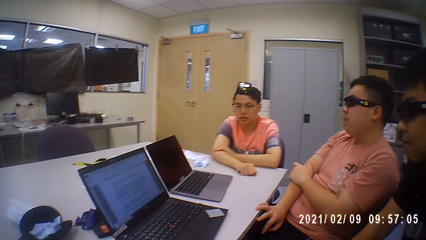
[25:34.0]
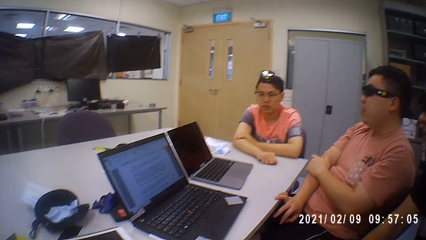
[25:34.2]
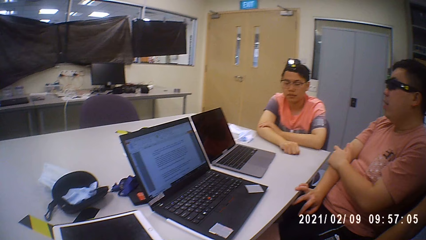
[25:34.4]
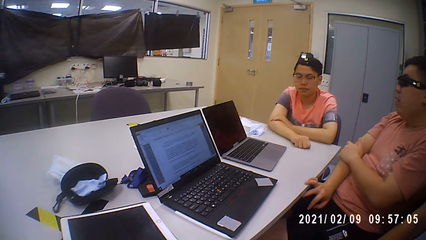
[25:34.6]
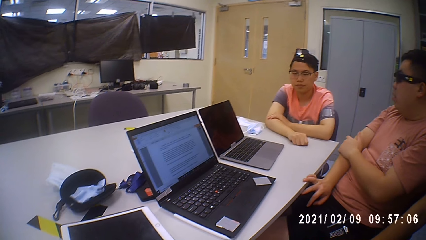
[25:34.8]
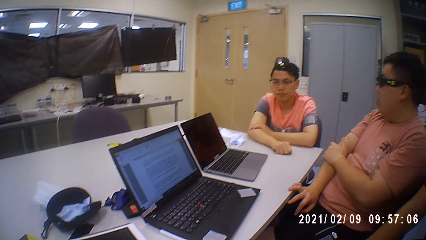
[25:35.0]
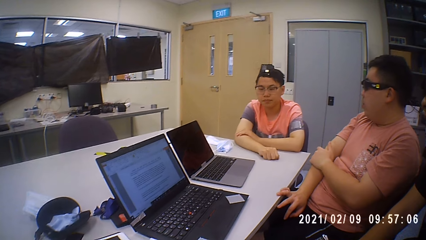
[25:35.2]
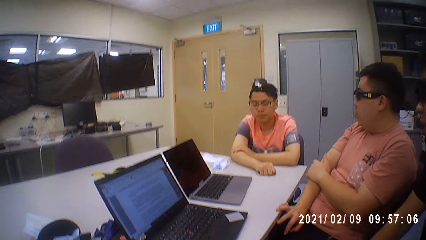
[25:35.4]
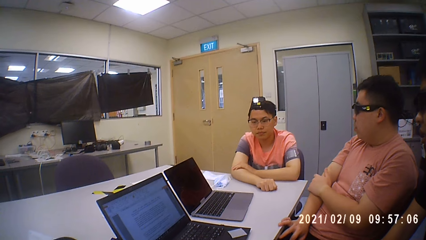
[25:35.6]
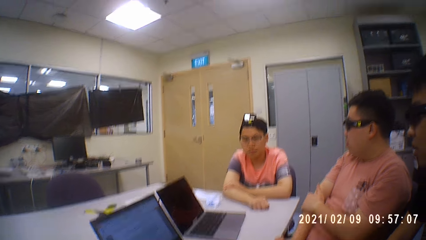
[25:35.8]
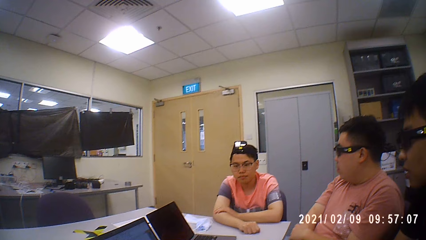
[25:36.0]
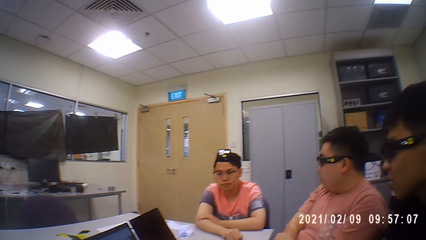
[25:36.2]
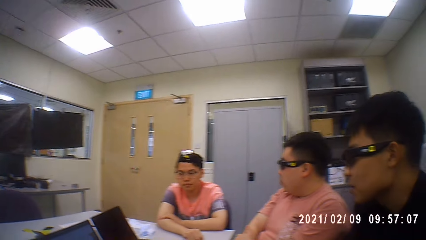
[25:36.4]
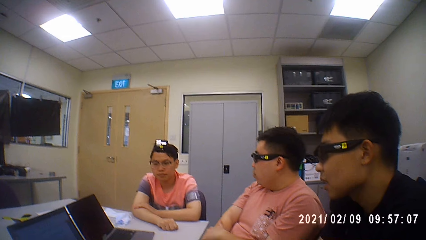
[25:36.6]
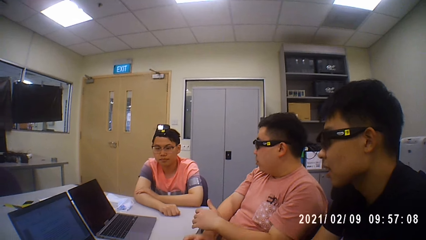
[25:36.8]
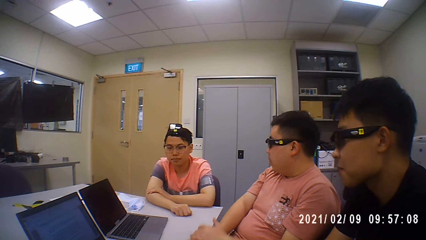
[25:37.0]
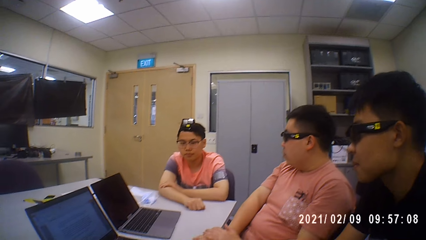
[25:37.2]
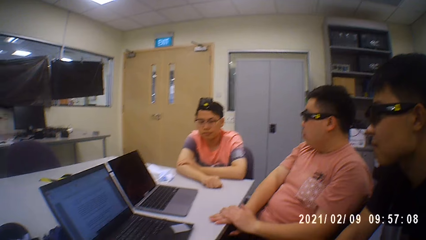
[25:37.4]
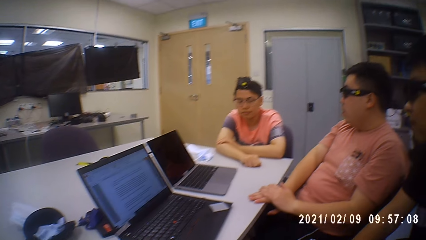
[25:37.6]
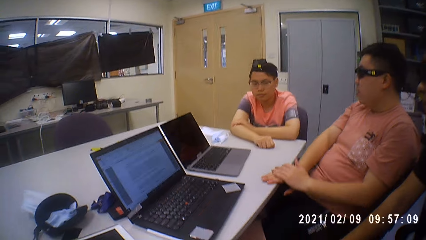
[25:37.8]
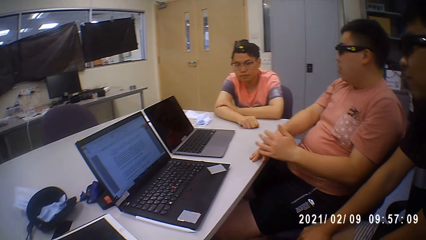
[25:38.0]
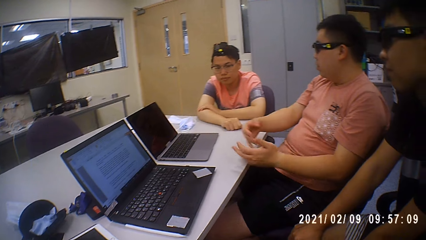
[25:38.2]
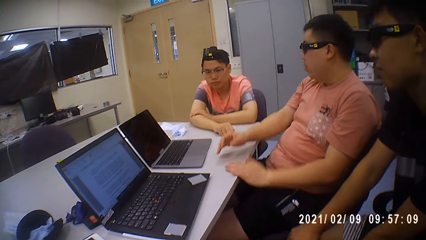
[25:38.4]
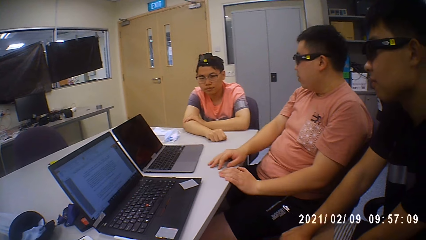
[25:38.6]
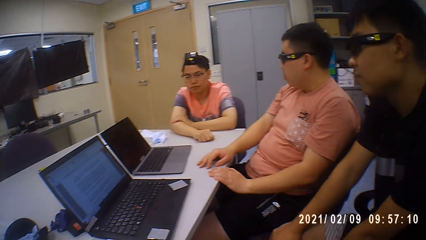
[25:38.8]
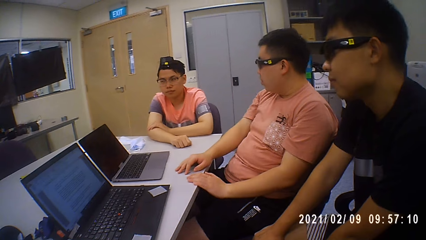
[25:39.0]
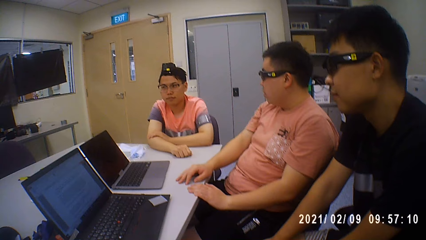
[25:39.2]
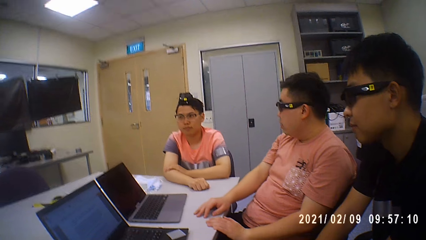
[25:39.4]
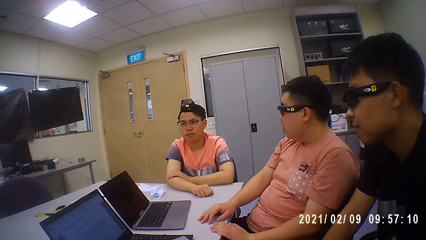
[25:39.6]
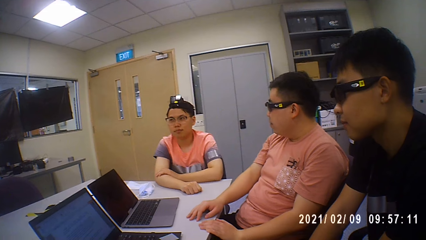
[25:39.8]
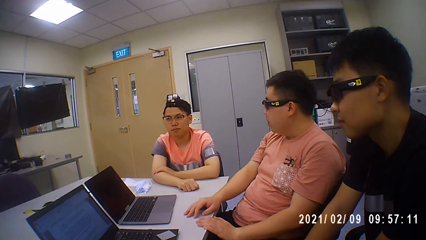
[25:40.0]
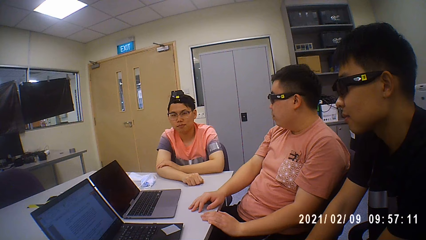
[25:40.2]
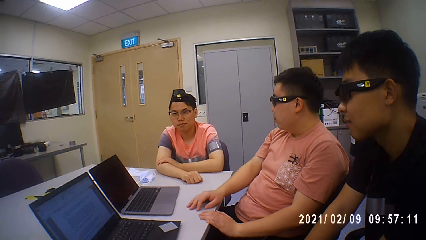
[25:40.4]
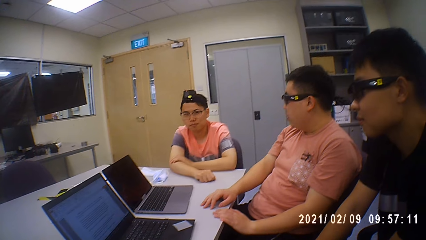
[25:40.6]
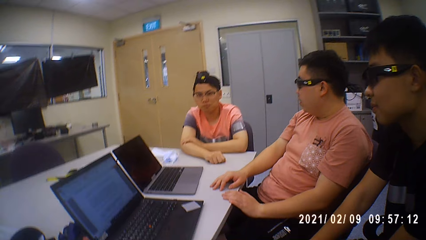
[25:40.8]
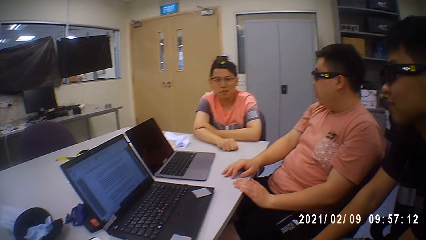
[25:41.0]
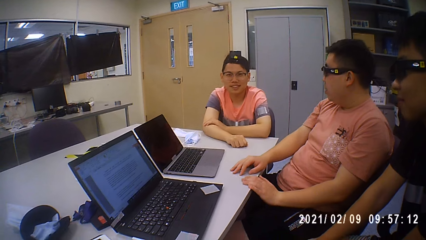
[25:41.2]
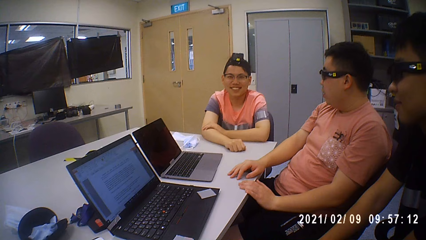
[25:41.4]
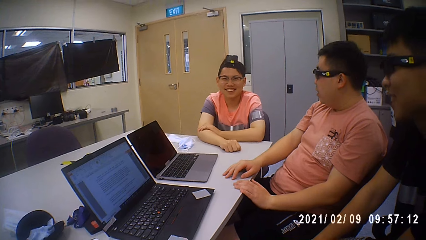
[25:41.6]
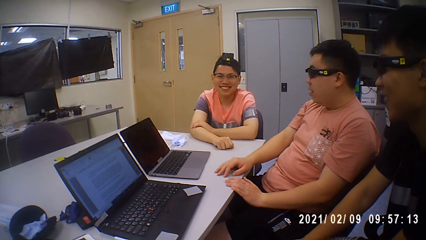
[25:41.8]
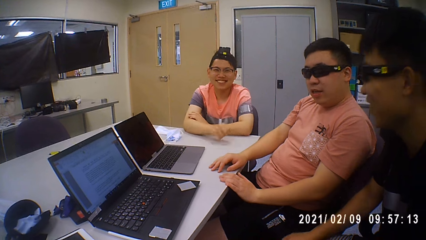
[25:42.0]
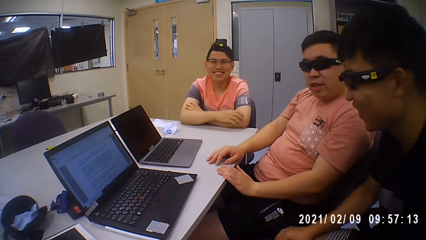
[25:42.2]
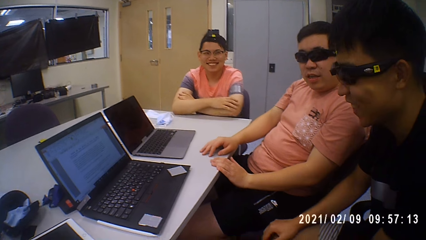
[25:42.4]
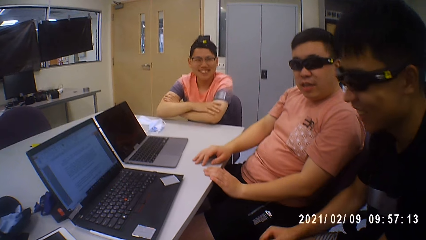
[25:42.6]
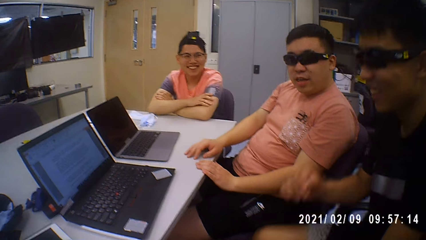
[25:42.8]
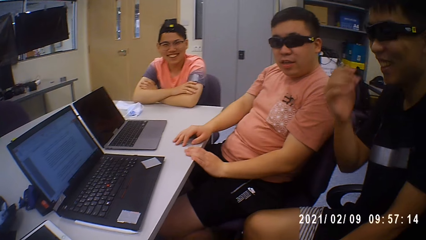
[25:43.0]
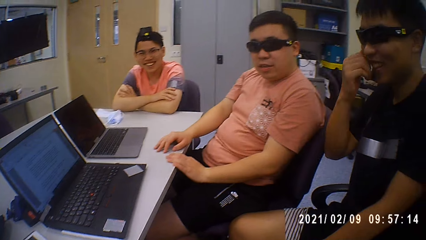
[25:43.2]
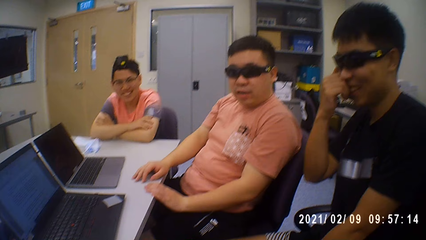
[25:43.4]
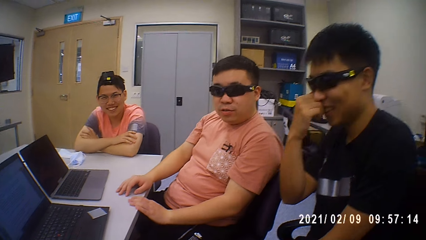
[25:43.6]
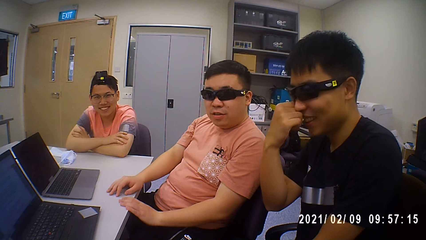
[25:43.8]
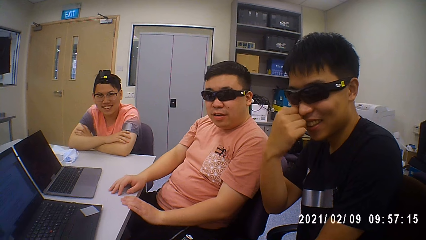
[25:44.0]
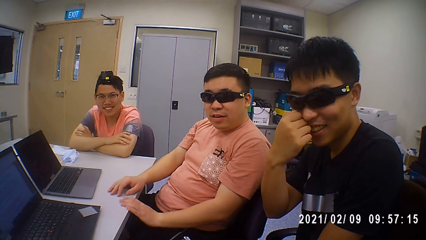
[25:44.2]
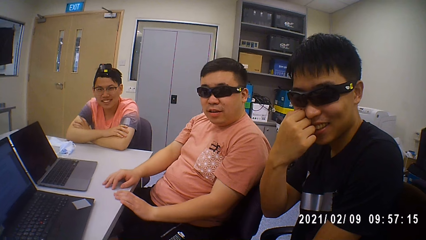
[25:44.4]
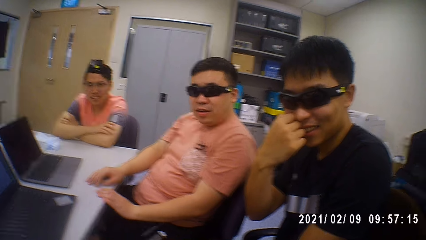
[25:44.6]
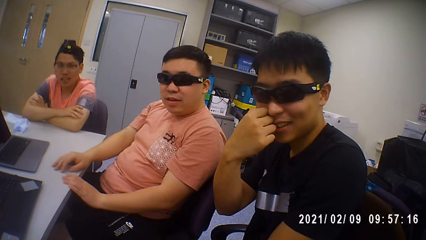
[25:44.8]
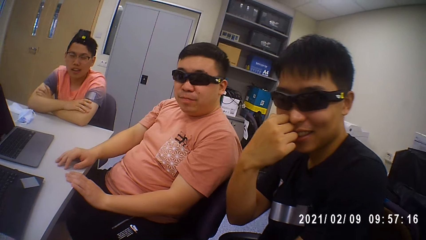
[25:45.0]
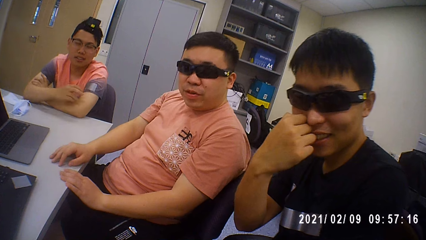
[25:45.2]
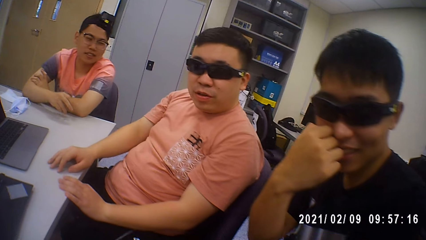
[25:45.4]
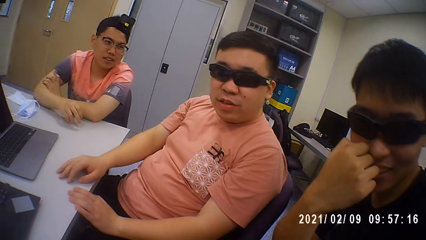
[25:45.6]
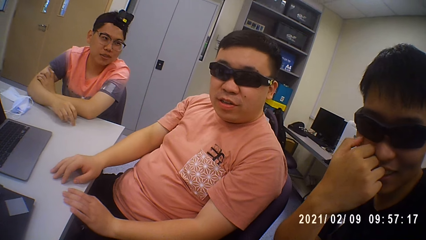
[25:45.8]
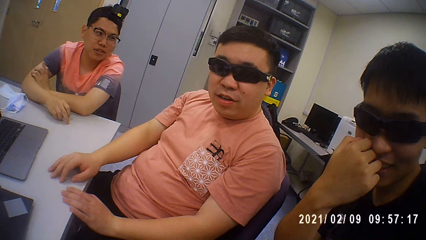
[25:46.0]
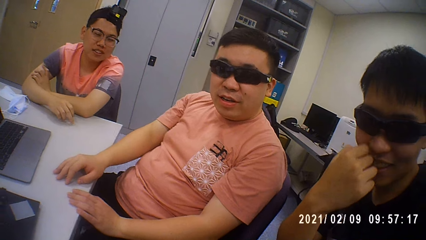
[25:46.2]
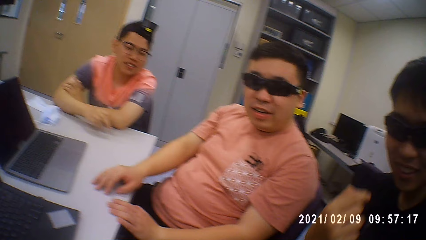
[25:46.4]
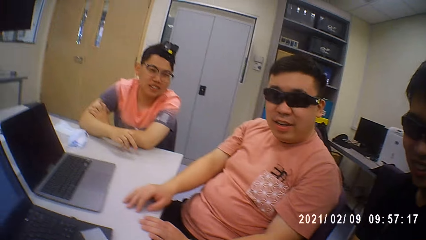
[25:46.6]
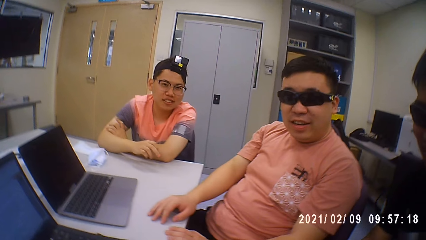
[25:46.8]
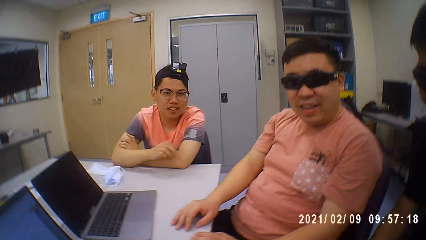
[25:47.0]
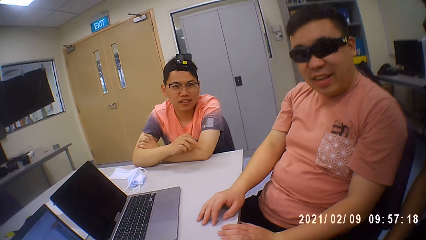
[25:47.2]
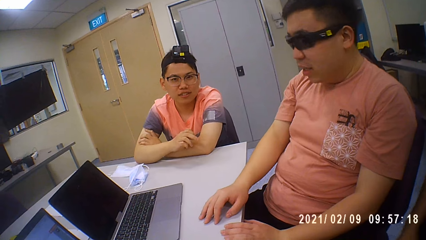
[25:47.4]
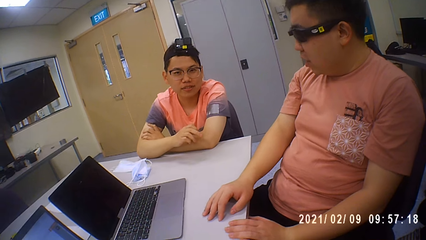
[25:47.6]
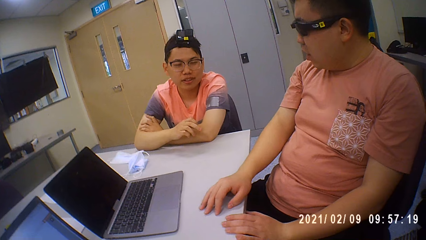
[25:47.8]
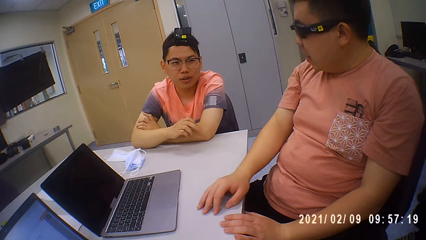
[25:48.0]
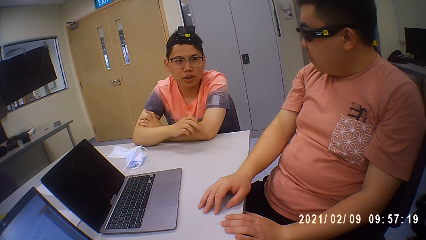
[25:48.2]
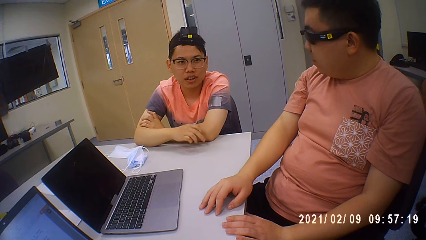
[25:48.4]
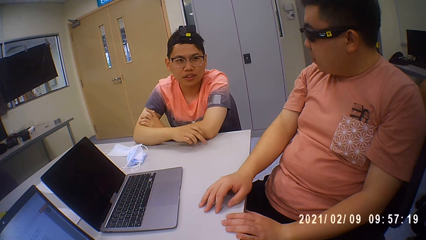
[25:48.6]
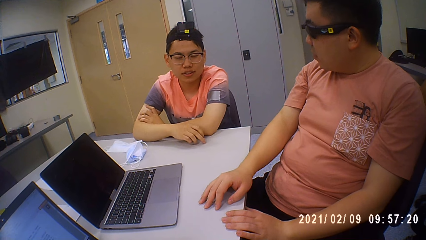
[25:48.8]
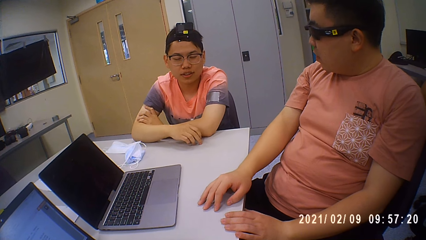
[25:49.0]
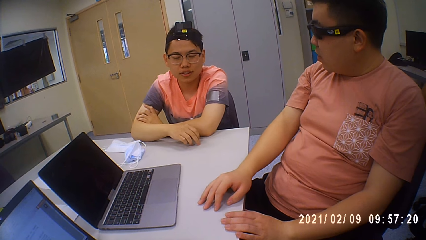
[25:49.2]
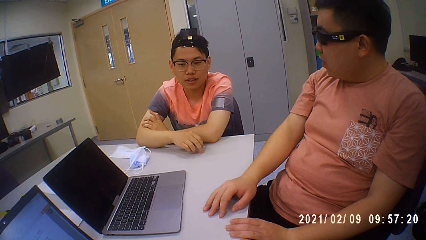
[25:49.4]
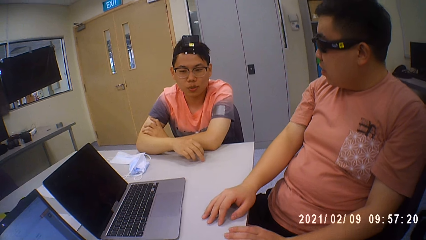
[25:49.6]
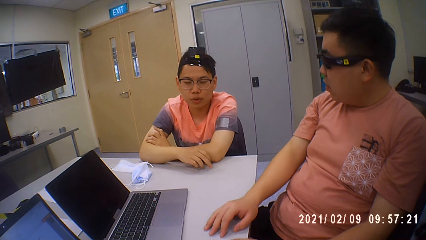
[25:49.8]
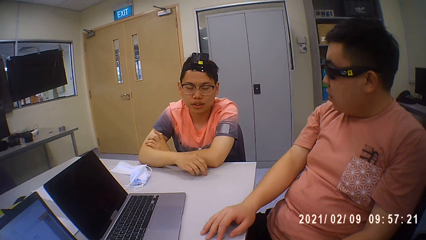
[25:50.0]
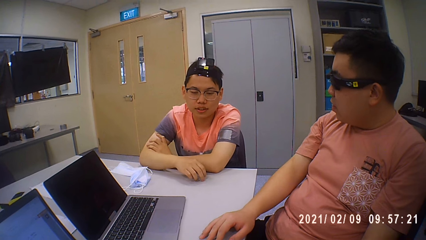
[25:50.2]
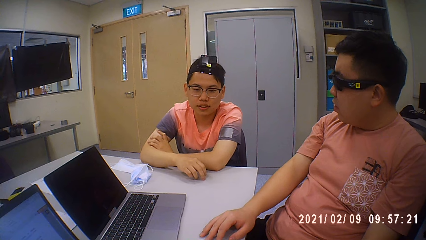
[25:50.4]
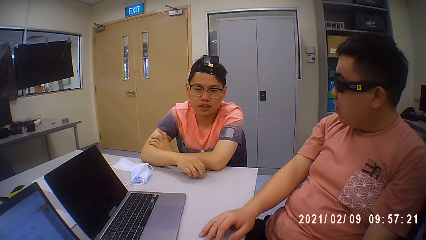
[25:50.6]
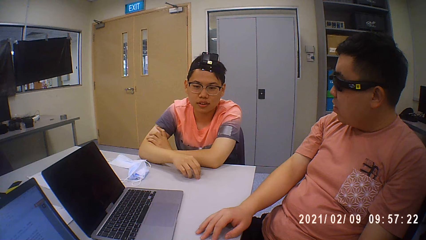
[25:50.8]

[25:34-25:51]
The camera wearer talks with the group.
